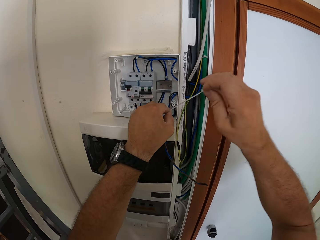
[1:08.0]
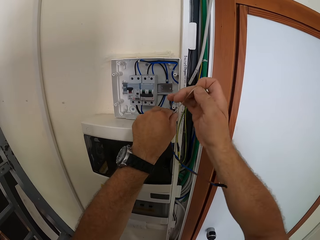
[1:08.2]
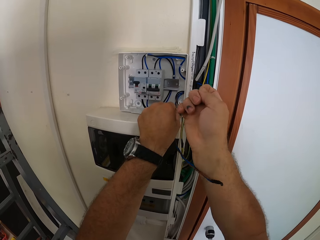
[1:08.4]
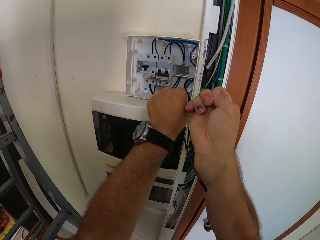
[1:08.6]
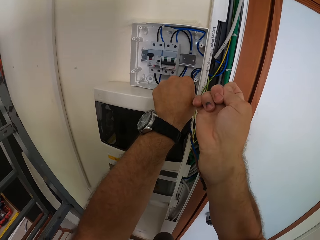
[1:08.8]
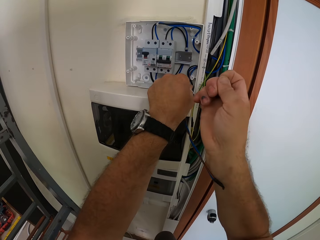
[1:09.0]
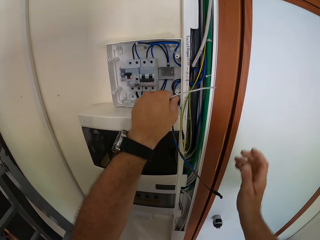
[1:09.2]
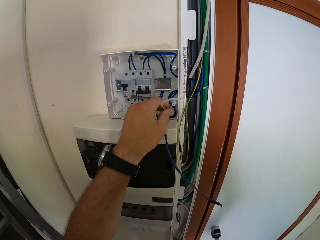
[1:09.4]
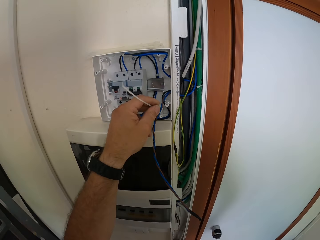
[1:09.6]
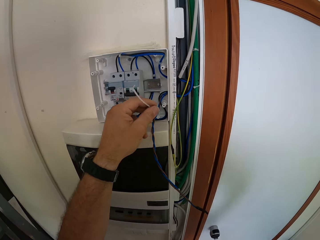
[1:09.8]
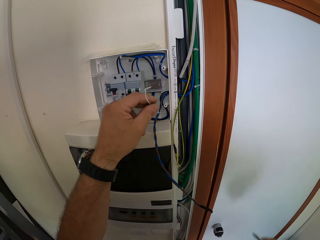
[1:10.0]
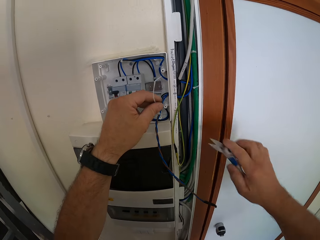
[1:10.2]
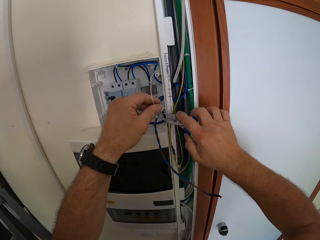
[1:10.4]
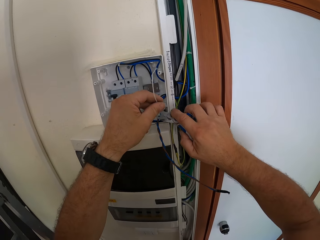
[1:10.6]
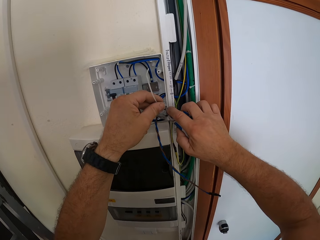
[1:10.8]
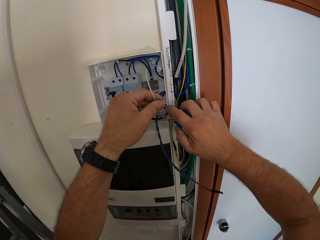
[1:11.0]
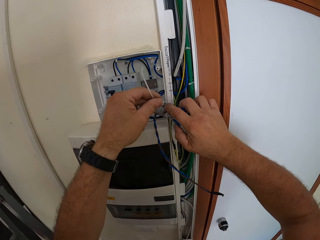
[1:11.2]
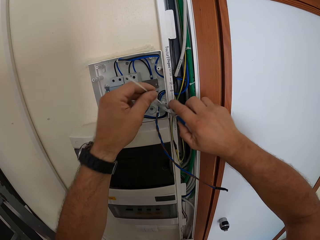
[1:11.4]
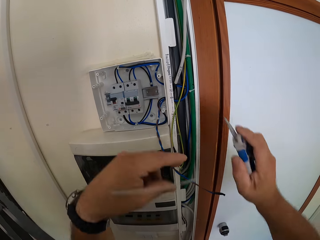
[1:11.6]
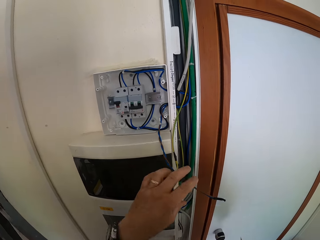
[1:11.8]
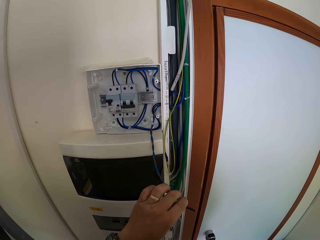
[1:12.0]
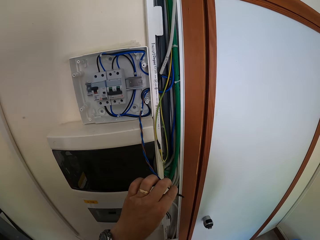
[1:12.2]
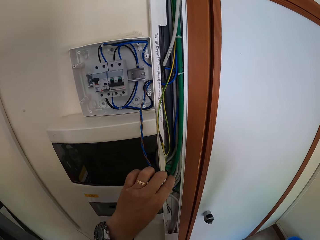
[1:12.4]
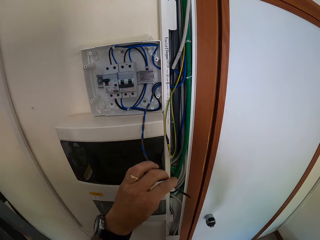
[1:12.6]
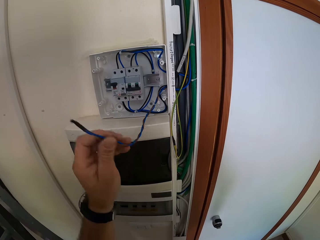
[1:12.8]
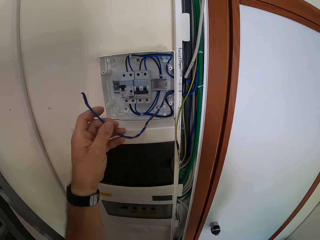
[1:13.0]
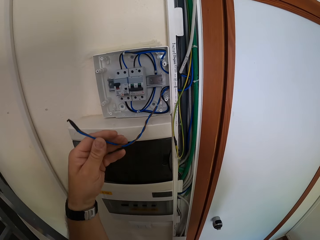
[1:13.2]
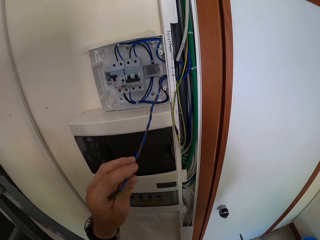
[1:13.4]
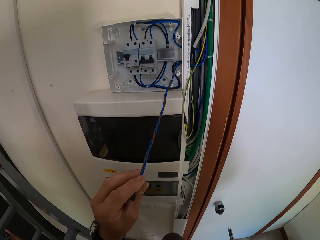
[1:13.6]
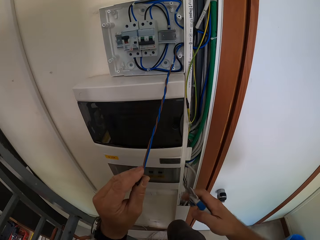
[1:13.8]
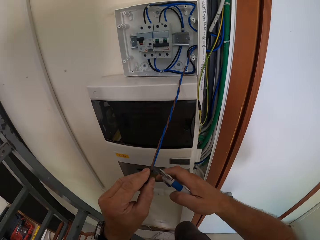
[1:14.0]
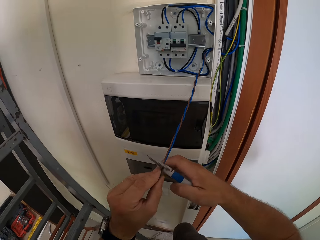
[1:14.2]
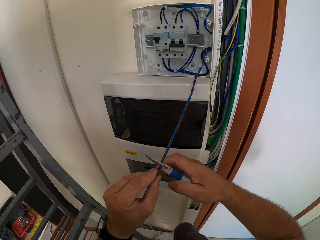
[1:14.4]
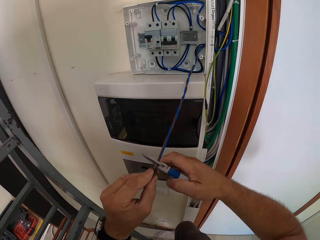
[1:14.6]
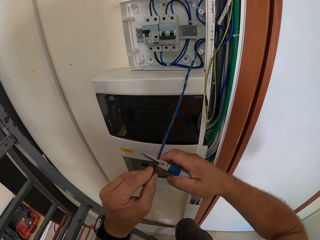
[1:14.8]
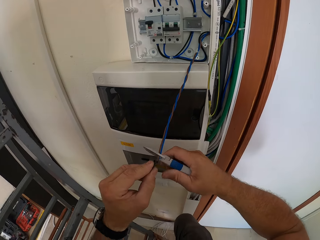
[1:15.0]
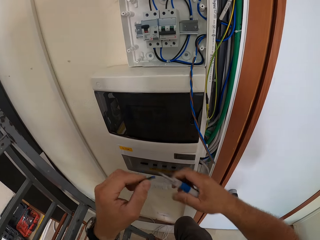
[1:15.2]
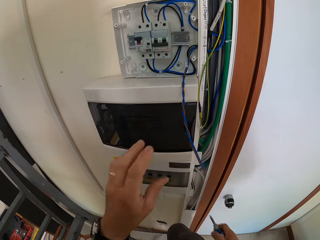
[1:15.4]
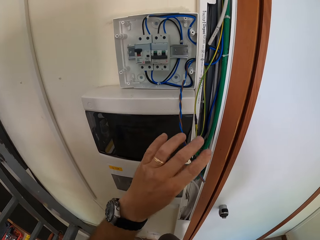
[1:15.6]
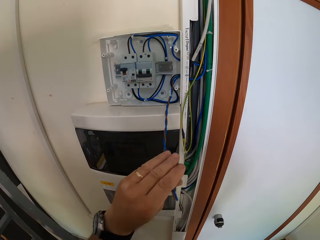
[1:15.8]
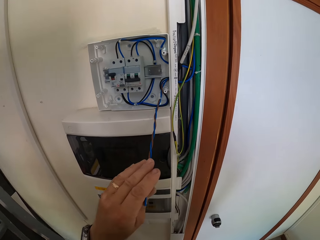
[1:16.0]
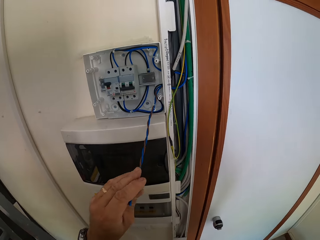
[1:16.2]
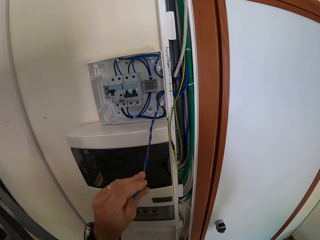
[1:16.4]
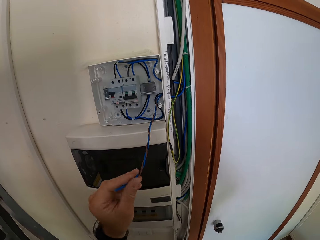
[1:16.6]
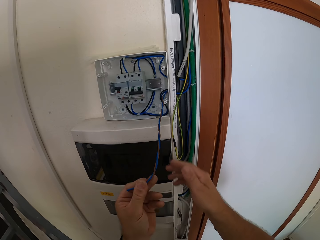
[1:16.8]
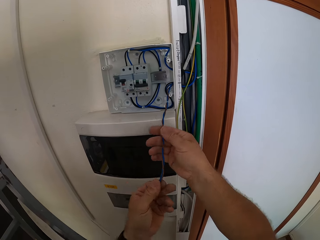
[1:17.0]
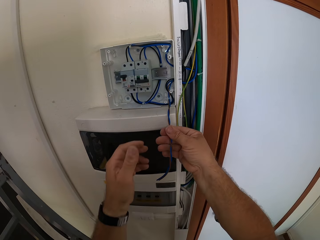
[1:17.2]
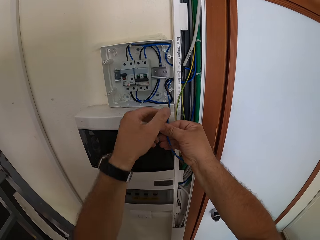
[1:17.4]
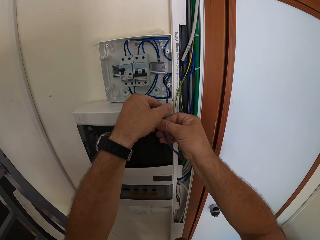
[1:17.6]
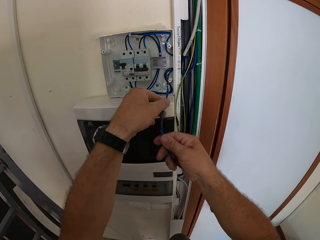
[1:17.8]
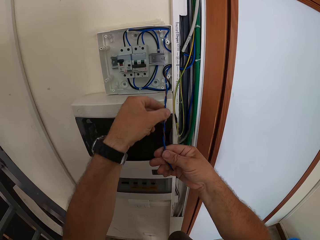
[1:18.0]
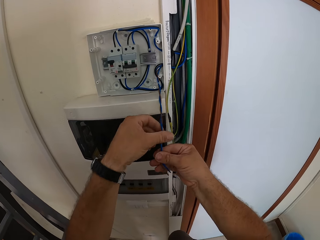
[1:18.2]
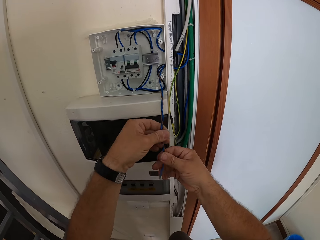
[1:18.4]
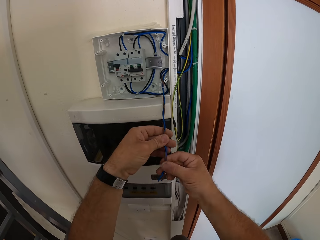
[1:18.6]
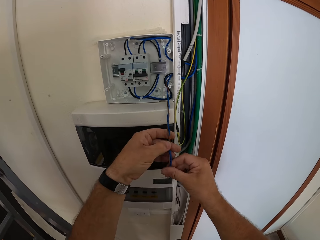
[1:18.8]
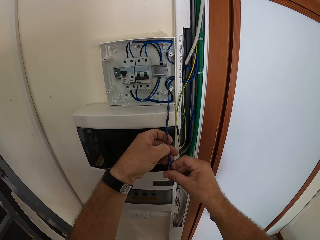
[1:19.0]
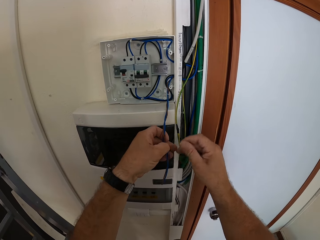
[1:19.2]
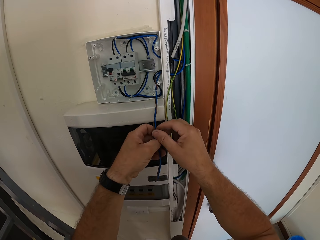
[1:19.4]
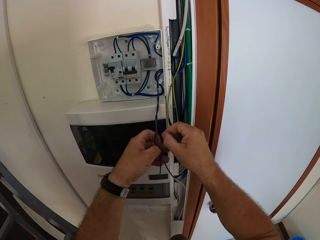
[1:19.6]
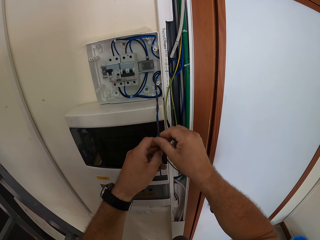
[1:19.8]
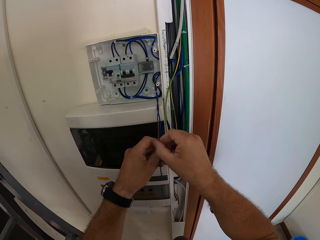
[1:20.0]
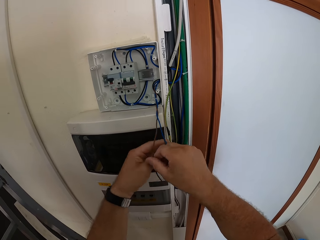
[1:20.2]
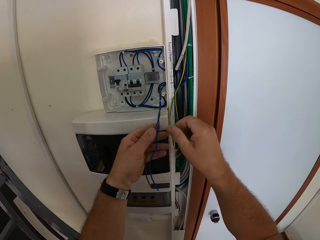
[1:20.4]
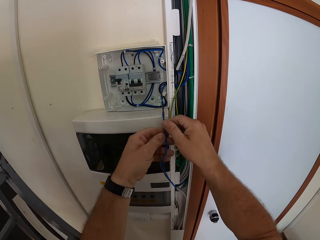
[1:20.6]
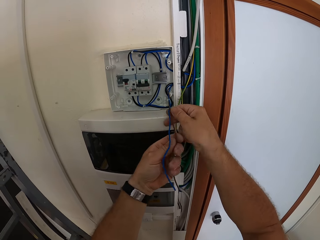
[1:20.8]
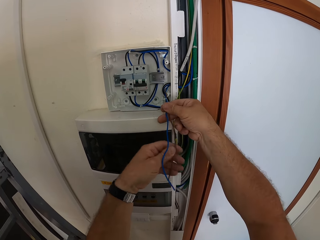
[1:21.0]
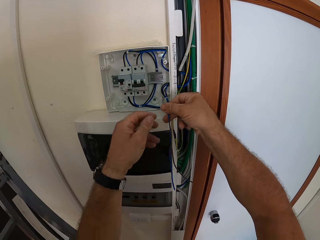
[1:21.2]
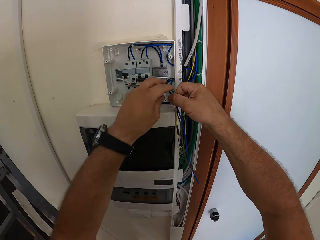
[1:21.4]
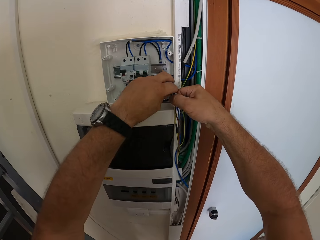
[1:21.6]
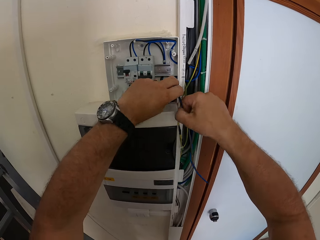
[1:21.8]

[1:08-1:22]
The camera wearer holds a wire cutter or scissors. He cuts the excess of the cable tie with the scissors. He holds the cable with his left hand. He cuts the cable with the scissors. He drops the wire. He holds the cable with his left hand. He touches the cable with both hands. He clasps the wire with the other hand. He untwists the two wires with both hands.

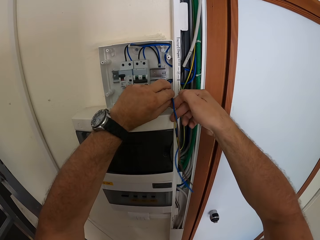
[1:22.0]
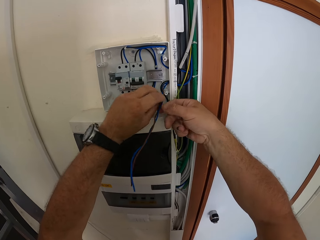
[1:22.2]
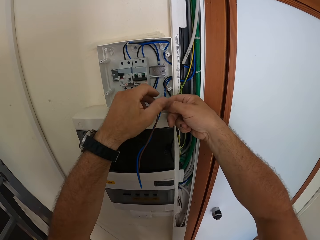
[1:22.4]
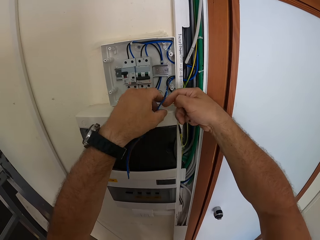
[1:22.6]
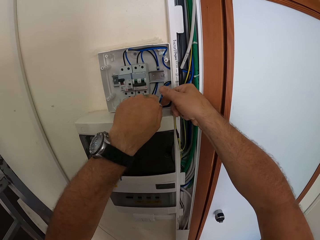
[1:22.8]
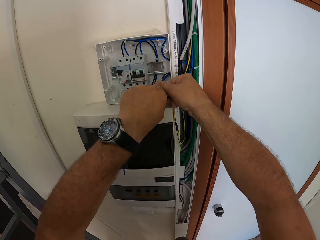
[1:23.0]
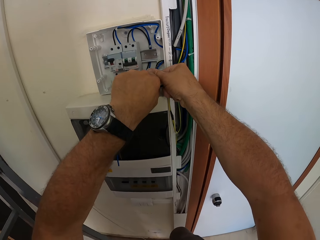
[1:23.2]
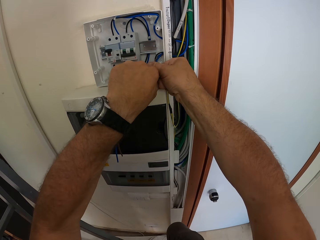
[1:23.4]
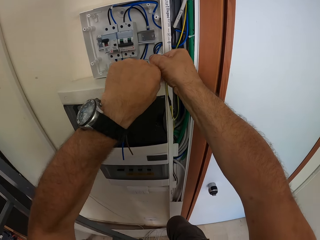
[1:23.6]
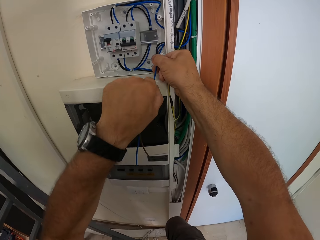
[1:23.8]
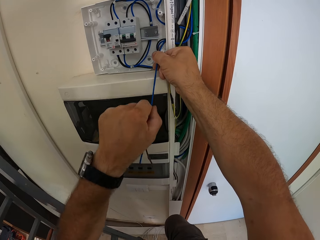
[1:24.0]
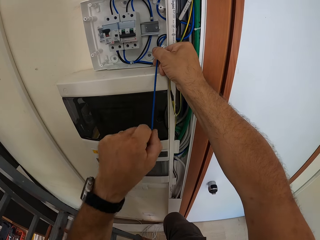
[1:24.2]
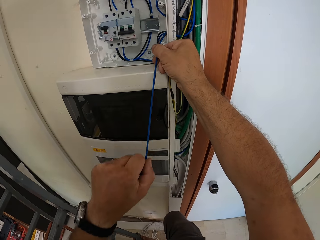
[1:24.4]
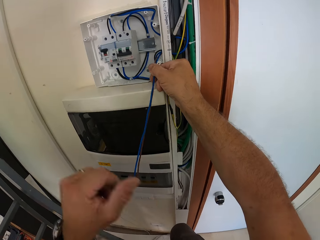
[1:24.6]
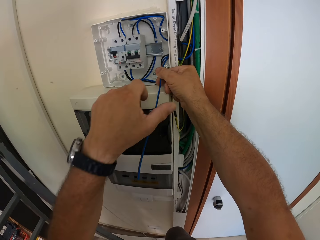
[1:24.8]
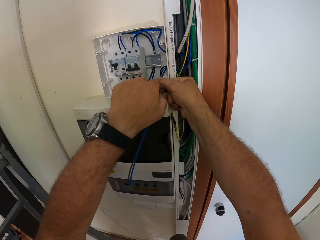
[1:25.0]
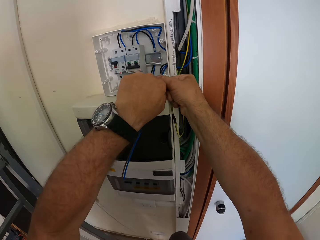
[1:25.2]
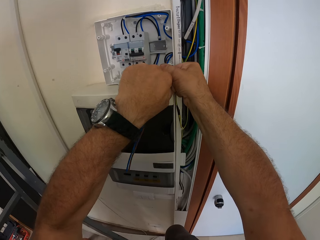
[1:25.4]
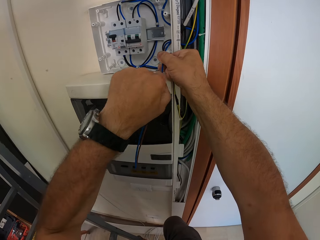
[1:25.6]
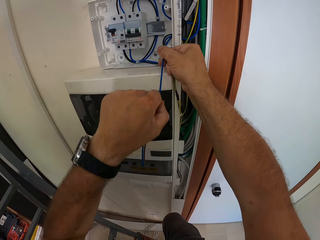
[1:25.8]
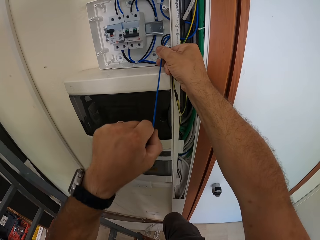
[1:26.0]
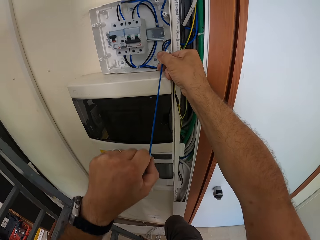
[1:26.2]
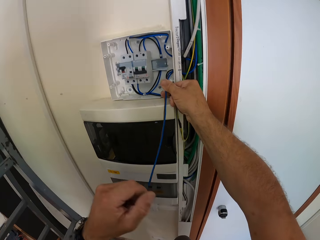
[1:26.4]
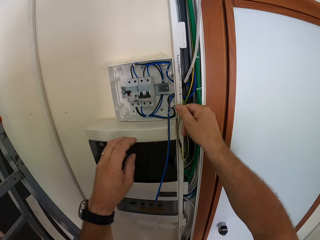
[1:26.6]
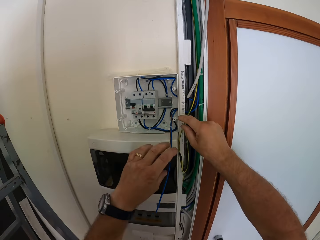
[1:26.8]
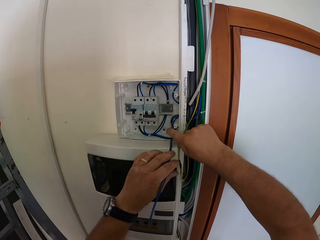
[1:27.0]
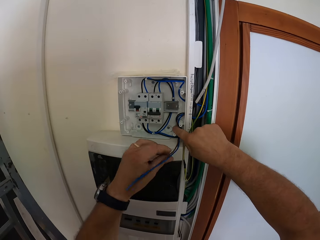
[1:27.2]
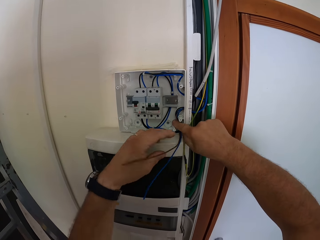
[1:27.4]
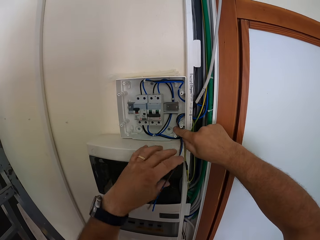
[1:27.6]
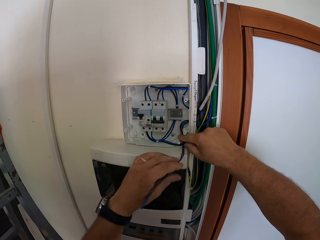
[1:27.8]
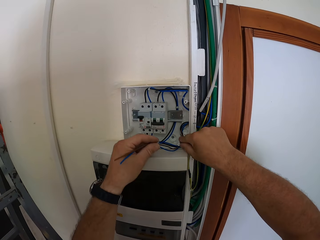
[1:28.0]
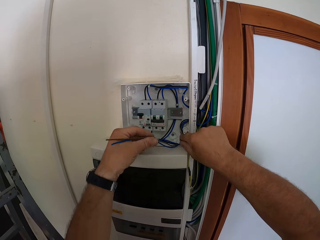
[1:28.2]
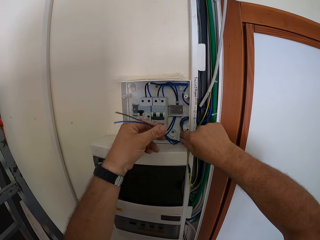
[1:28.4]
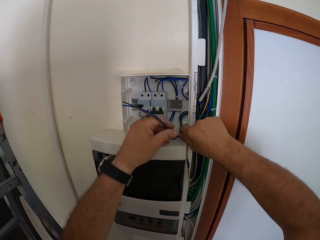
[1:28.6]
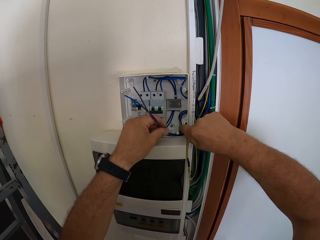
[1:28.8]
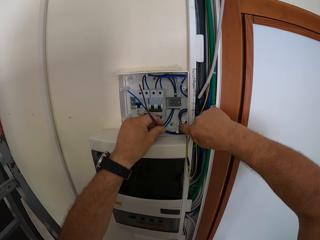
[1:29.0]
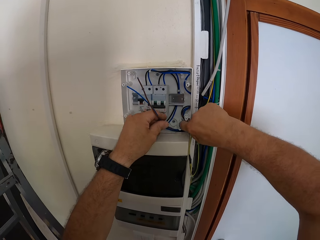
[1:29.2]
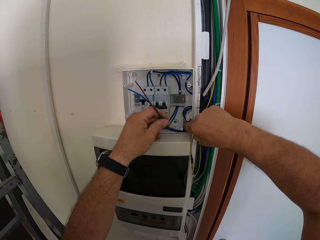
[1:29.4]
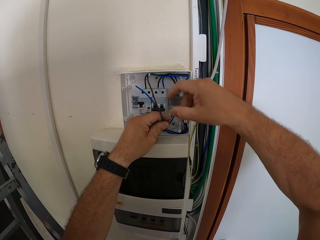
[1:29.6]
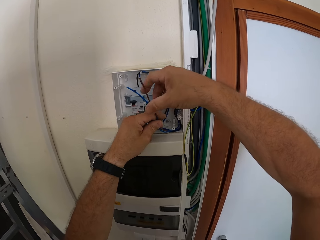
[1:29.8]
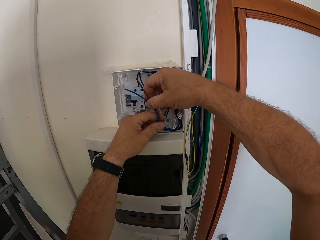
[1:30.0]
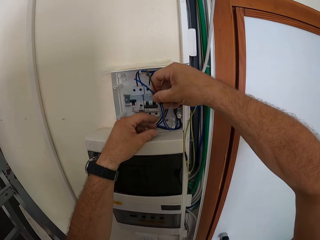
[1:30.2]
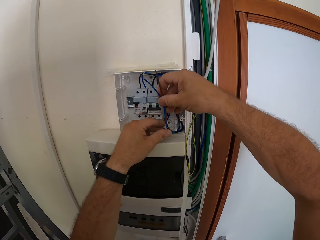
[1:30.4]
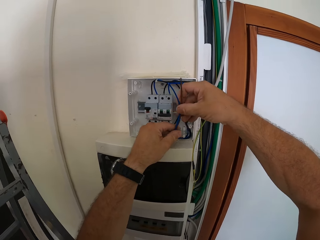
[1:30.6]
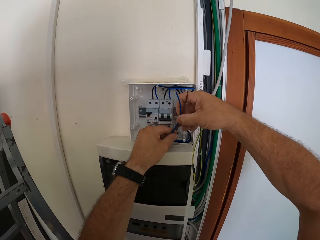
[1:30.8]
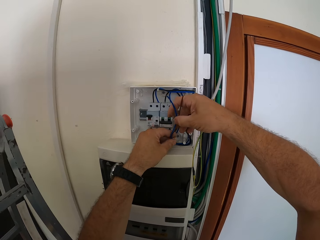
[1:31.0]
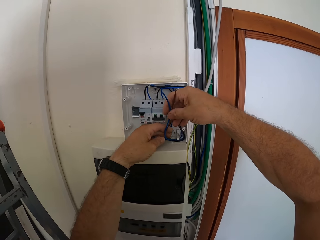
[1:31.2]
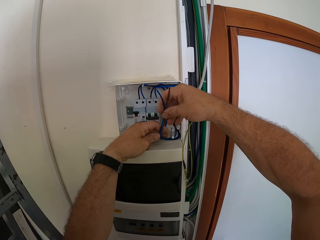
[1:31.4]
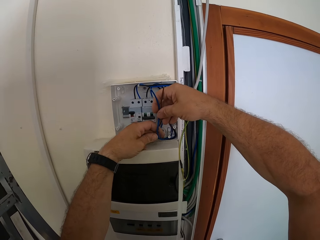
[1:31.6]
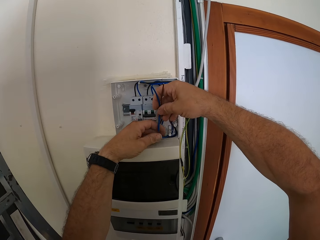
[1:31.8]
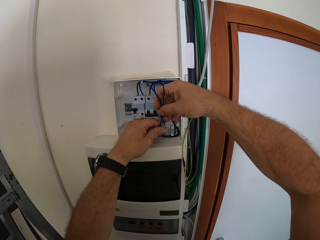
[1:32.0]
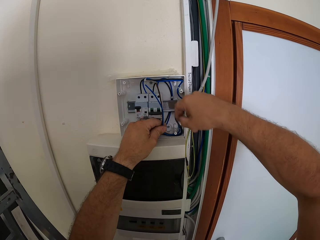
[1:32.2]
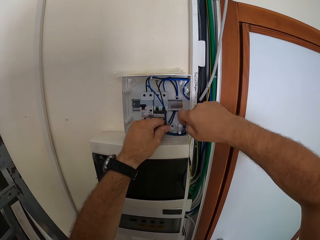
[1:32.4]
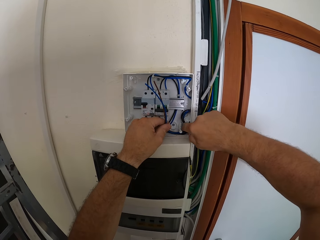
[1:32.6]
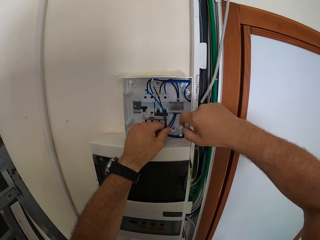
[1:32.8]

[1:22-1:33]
The camera wearer straightens the cable with his left hand. He puts the cable into the circuit box.
